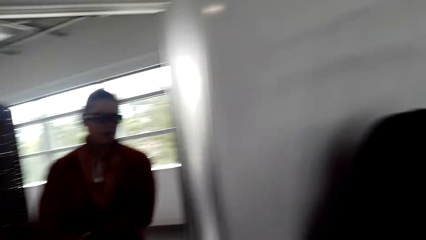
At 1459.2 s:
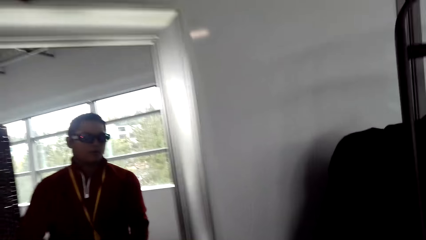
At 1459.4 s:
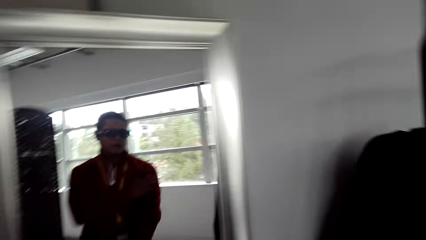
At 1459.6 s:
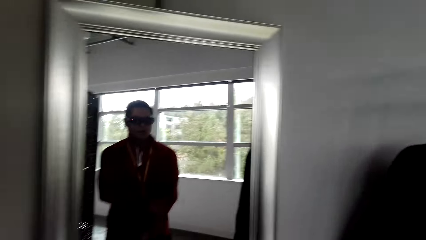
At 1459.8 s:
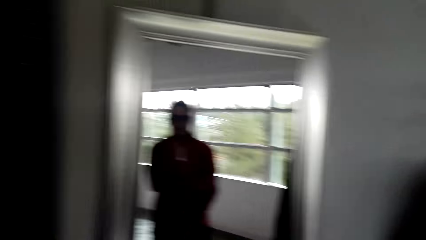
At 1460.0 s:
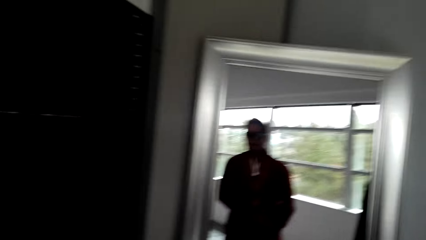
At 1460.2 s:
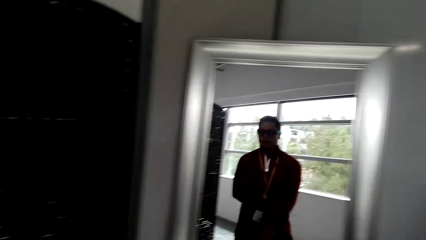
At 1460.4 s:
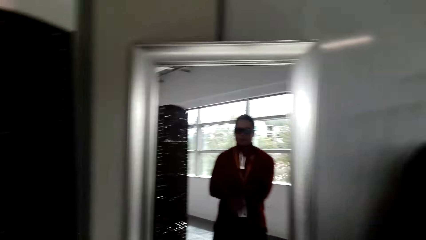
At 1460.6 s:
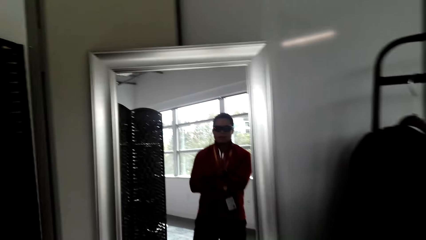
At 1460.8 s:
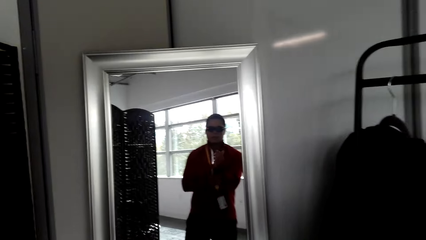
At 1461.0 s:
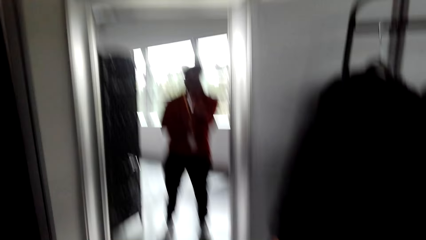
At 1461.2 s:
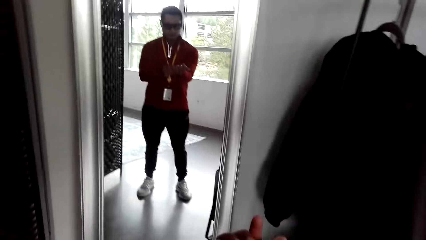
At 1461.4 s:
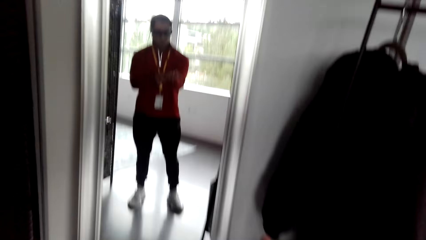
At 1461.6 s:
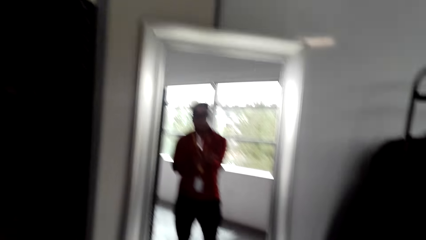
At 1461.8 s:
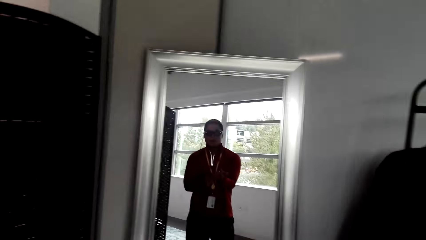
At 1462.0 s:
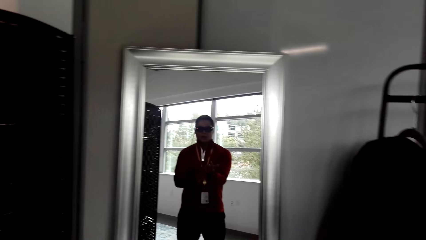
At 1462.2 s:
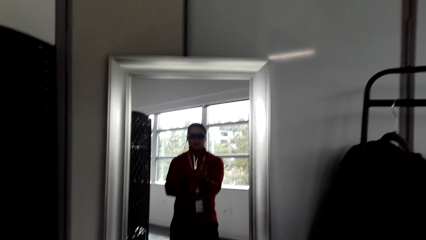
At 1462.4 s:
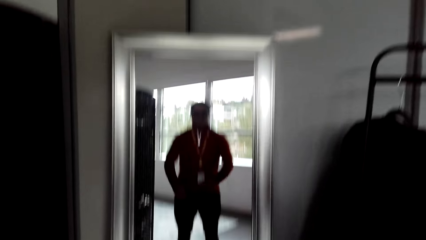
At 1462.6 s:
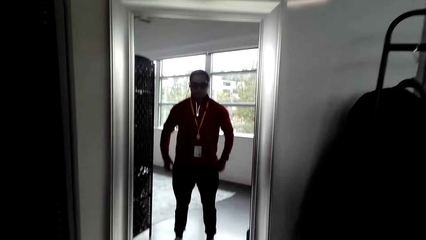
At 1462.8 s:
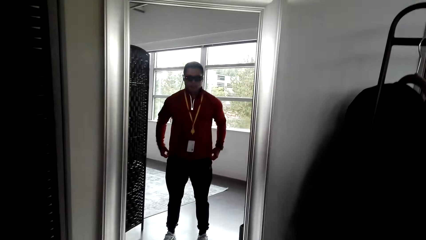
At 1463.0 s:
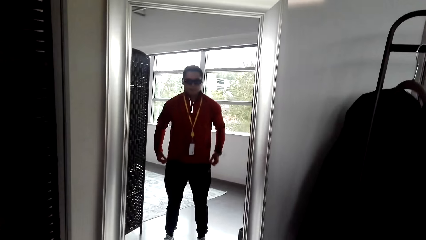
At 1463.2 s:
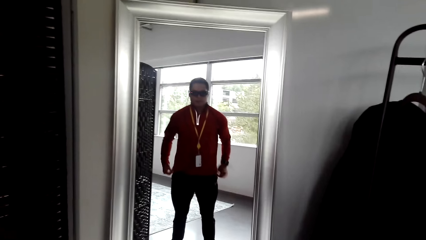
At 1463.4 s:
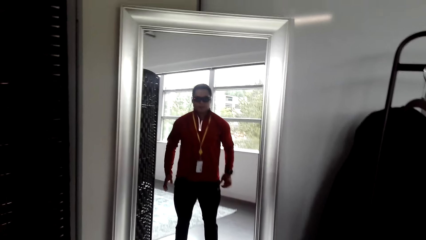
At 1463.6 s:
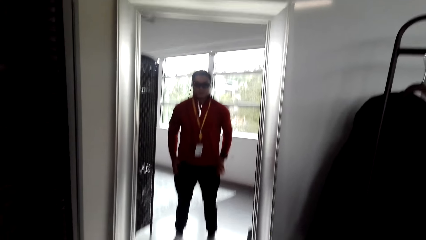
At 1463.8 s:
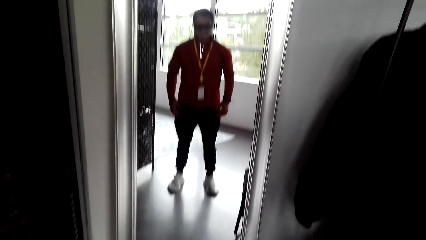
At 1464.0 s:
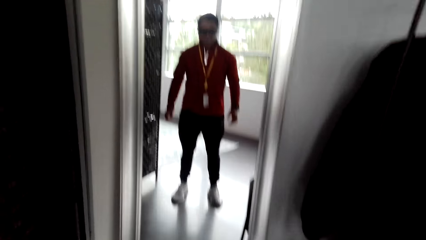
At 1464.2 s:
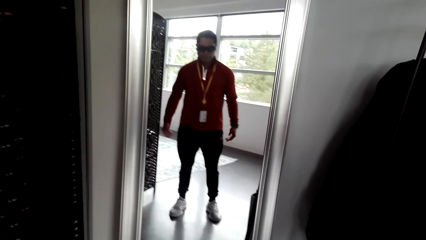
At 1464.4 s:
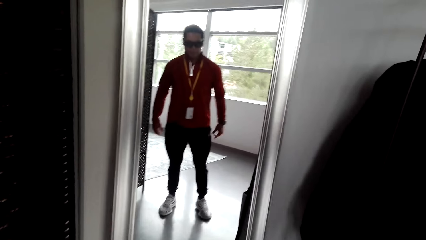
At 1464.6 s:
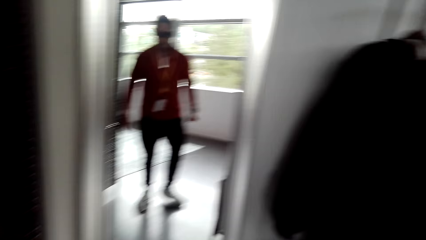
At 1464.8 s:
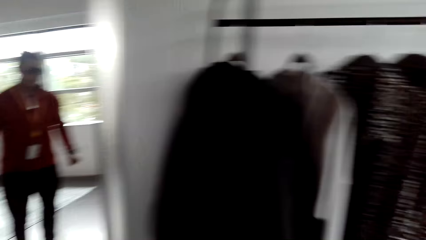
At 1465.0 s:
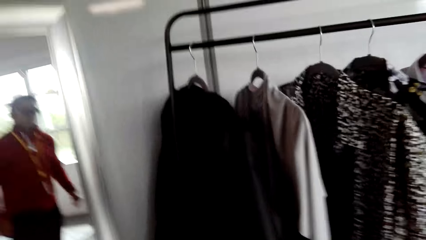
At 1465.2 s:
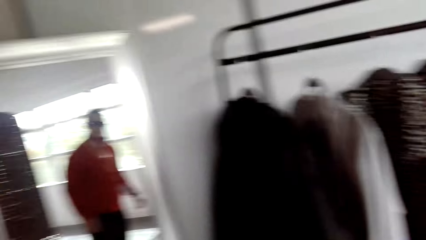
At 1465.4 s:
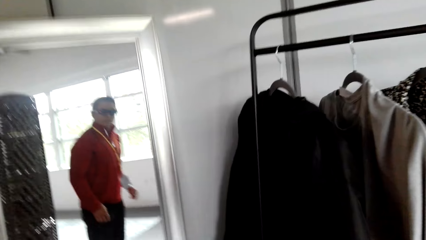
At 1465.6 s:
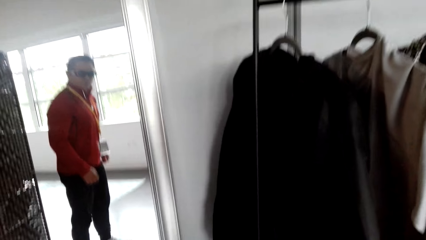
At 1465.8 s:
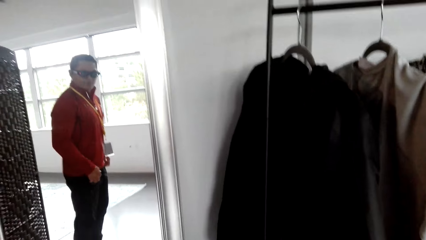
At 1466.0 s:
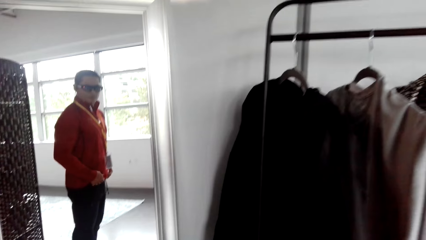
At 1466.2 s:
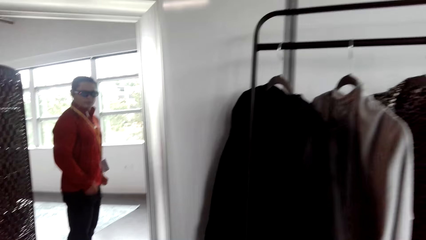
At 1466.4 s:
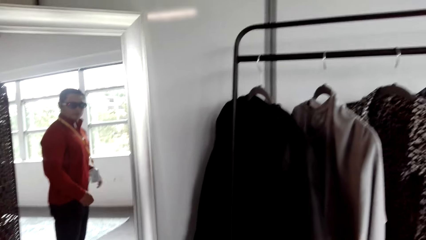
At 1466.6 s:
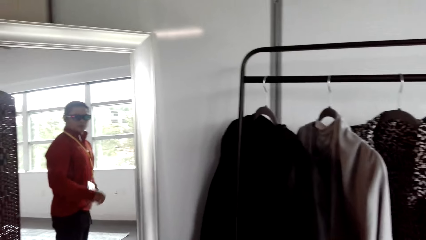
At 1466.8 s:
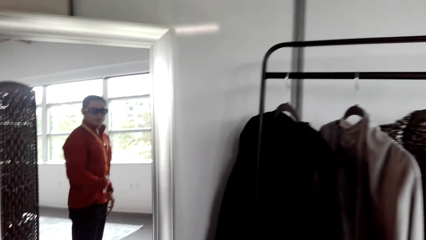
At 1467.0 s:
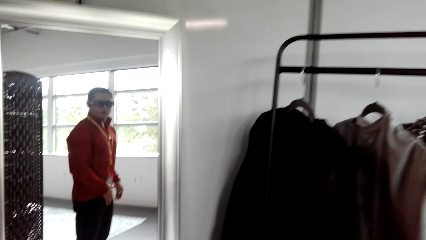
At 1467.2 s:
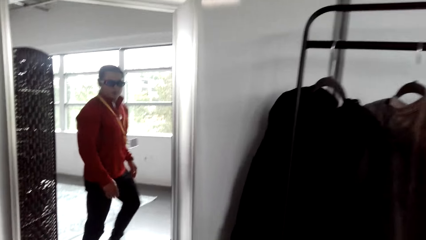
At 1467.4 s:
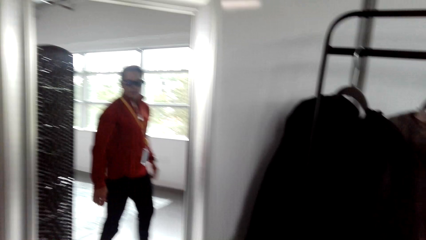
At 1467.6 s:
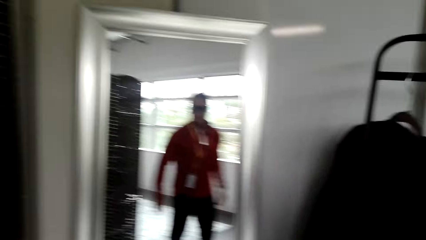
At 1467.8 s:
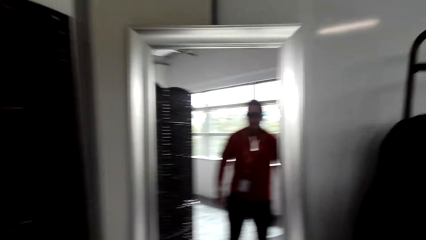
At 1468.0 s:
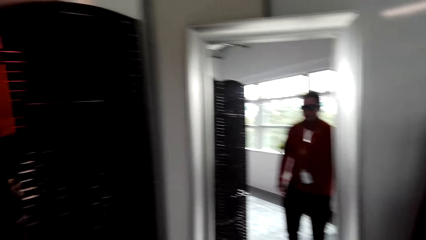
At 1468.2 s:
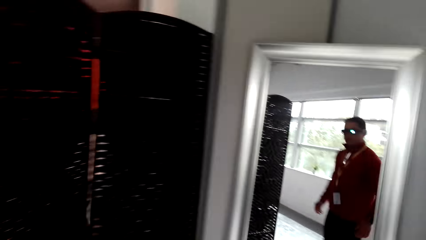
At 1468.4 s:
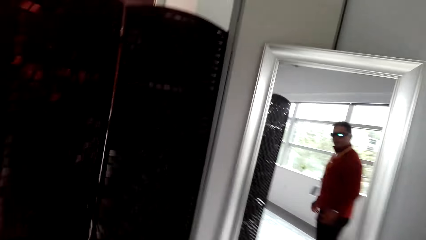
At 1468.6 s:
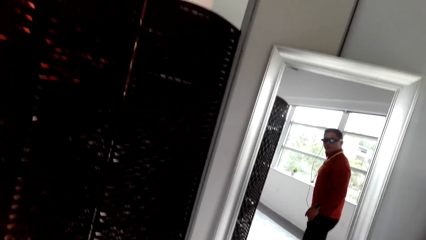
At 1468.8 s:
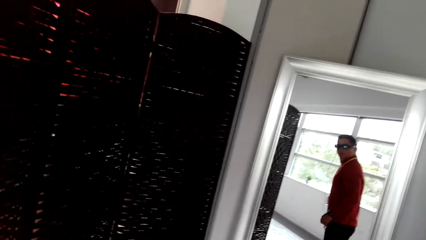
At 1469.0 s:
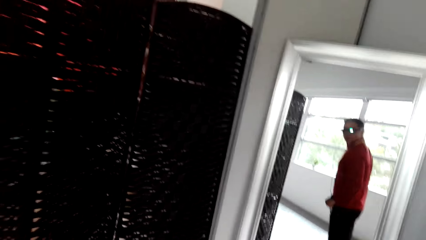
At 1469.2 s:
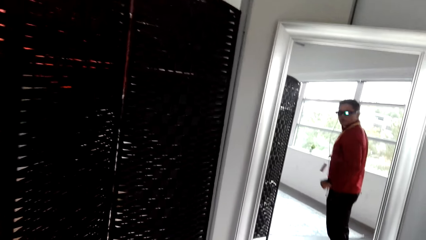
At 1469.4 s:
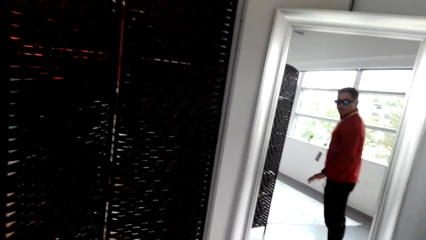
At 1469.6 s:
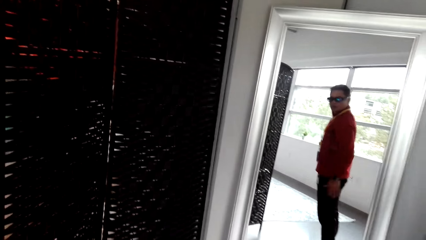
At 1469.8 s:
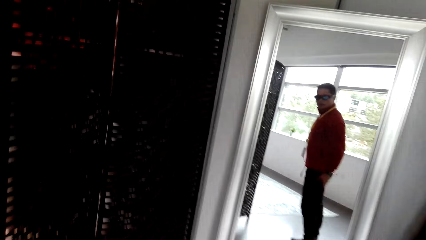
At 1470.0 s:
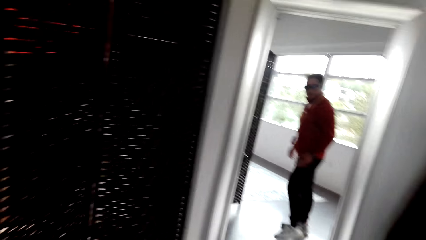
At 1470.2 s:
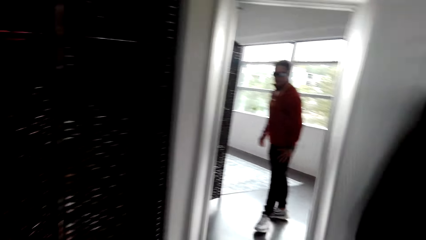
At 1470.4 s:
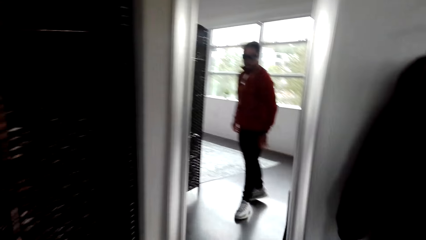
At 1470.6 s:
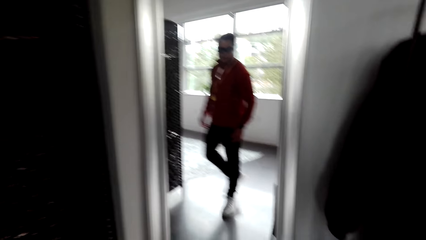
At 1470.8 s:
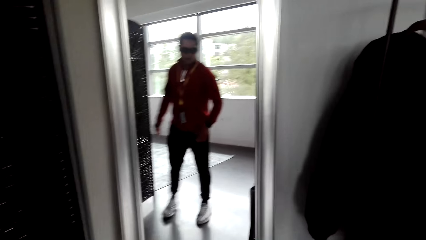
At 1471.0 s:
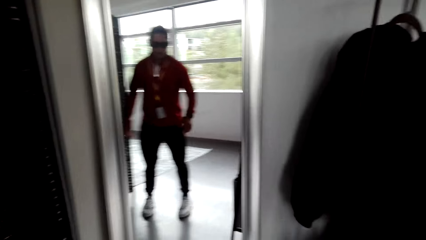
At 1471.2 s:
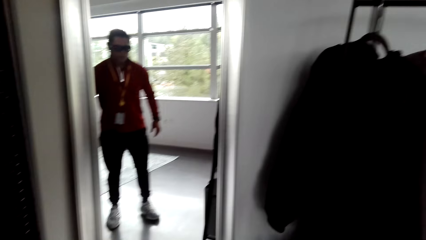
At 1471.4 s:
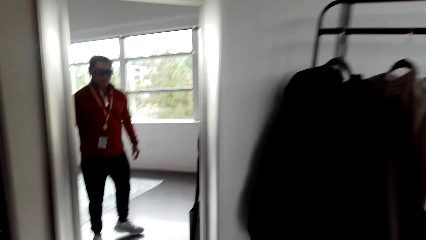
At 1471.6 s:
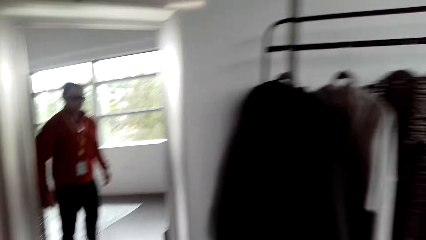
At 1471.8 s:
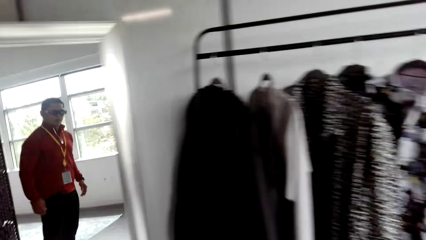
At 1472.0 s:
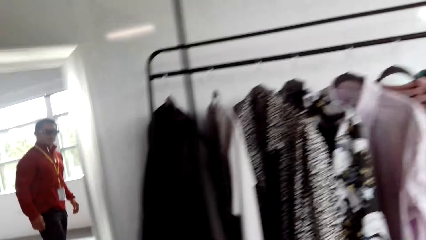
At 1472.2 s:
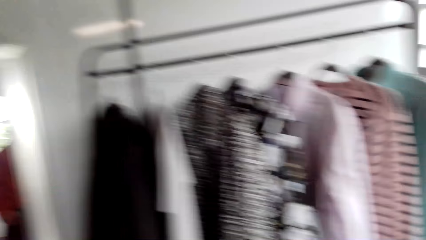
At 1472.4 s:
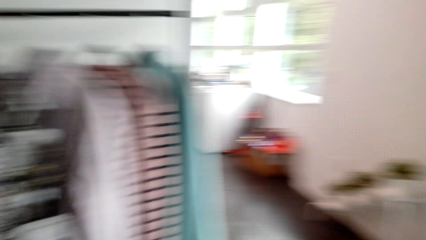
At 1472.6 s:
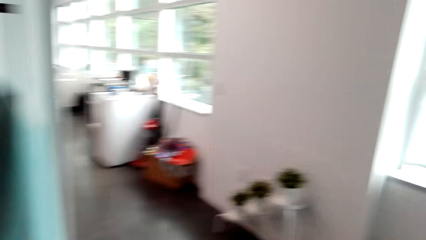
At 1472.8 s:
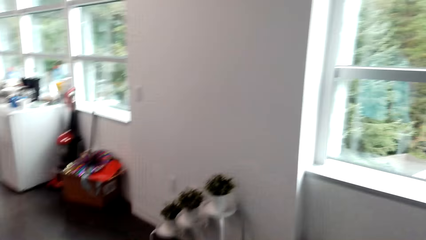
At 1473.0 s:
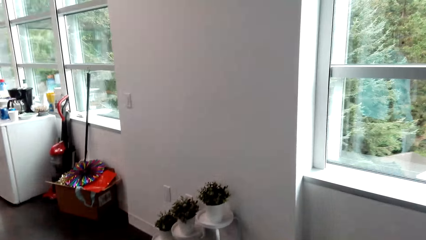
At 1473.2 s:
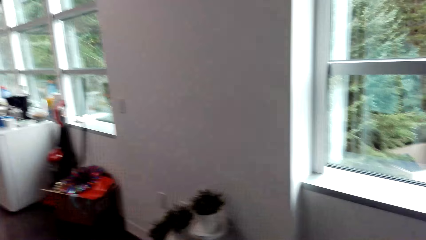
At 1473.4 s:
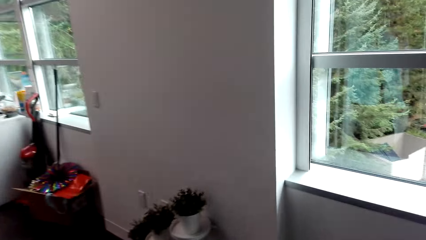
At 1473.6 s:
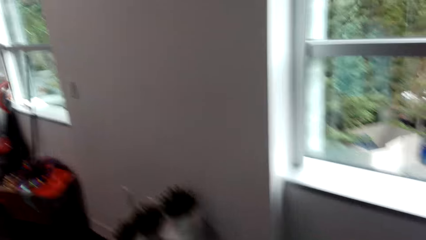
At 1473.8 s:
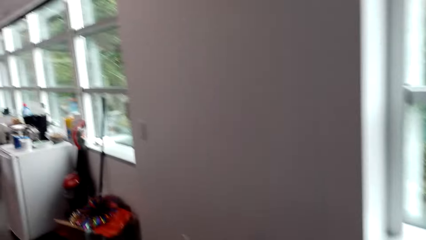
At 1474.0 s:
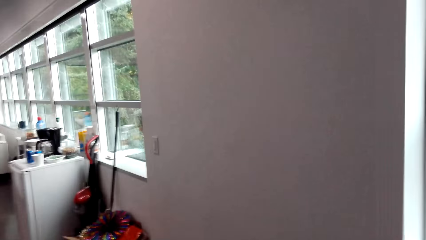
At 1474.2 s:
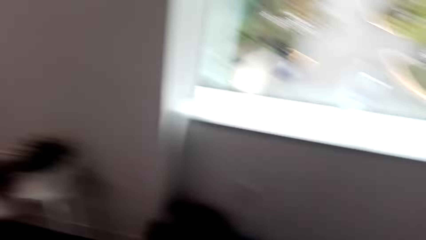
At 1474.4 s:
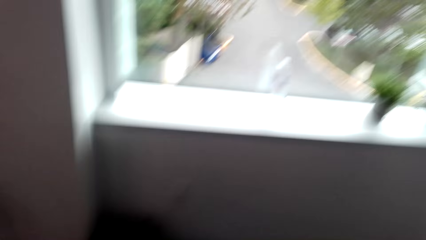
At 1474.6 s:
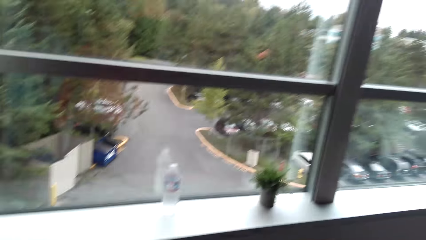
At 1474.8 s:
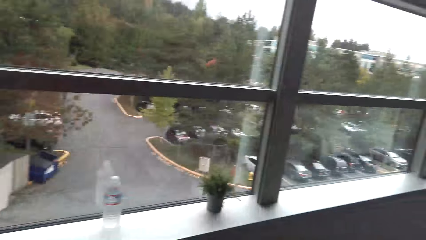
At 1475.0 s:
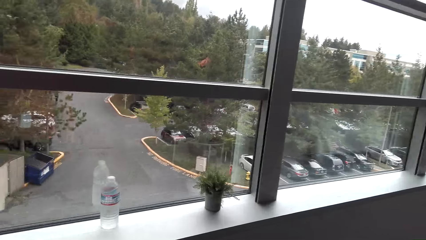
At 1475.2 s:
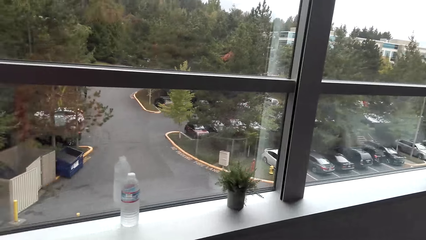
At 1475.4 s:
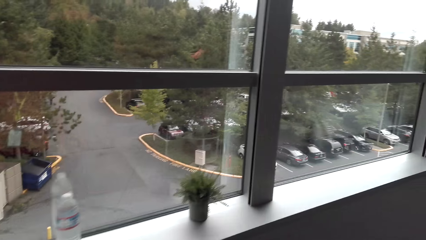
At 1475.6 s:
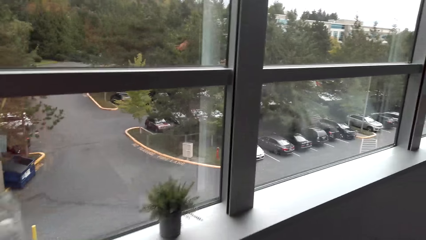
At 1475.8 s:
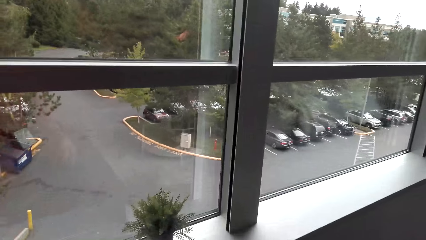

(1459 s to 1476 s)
The camera wearer looks at himself on the mirror. They move.
